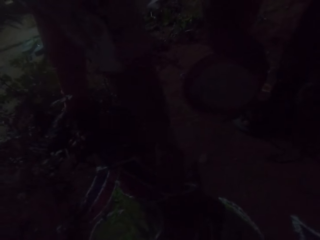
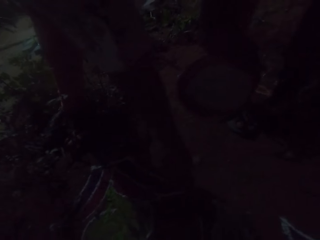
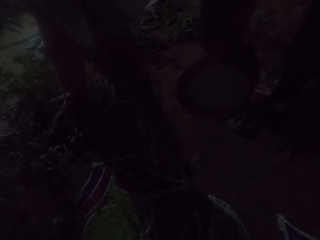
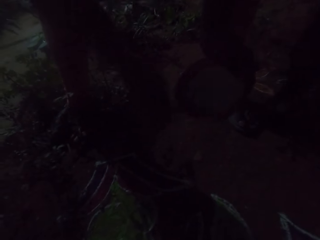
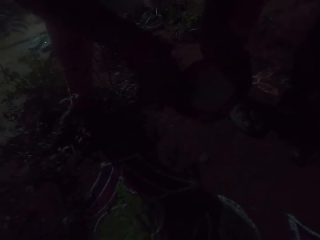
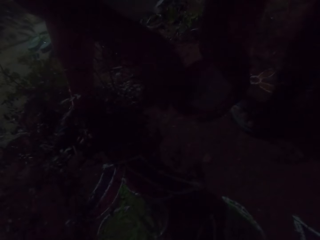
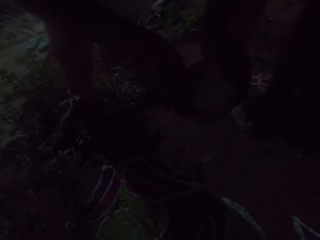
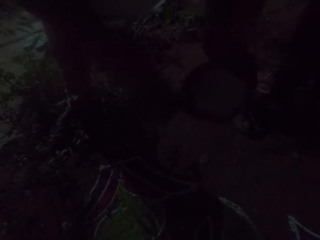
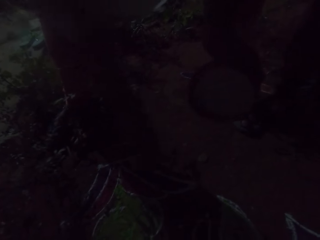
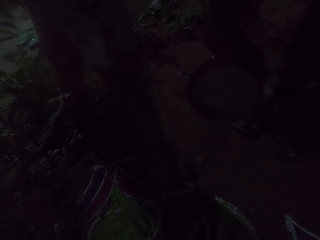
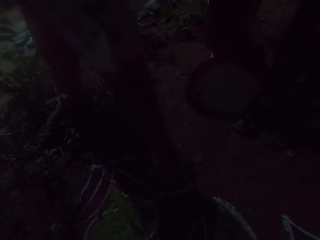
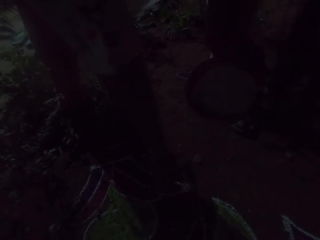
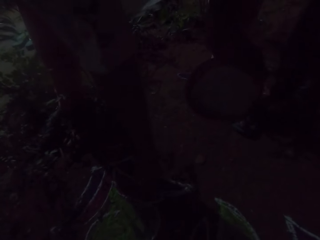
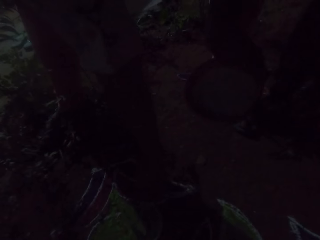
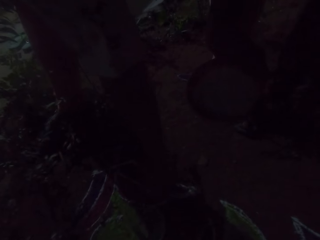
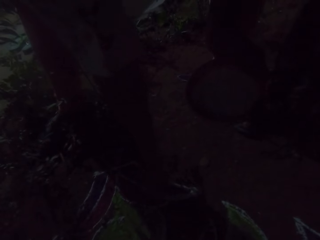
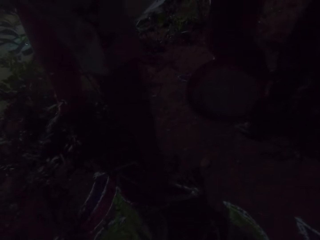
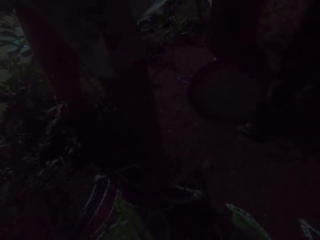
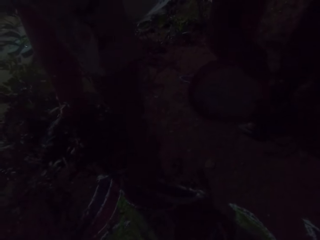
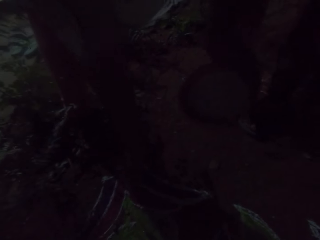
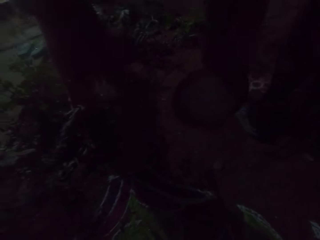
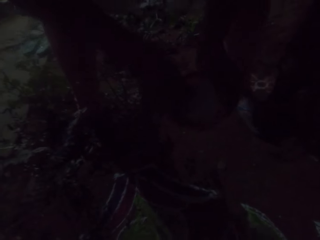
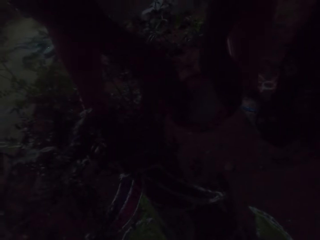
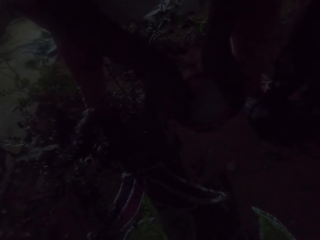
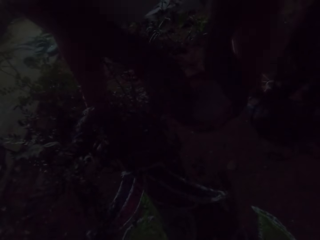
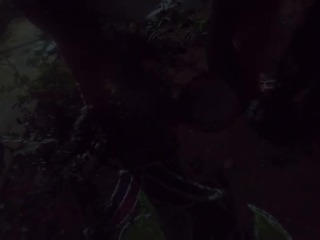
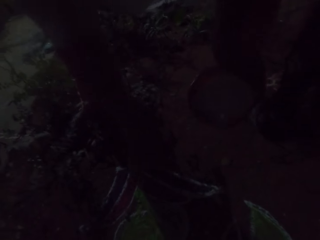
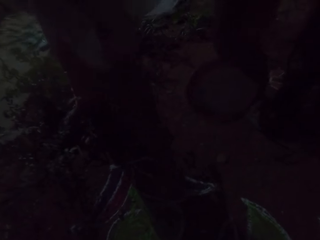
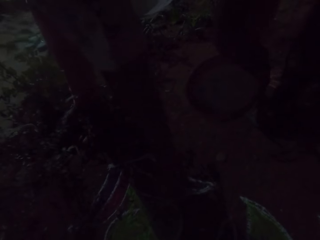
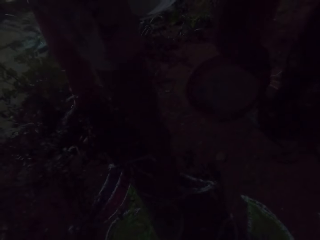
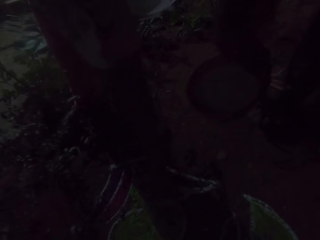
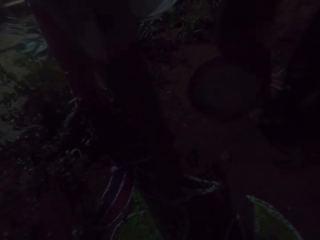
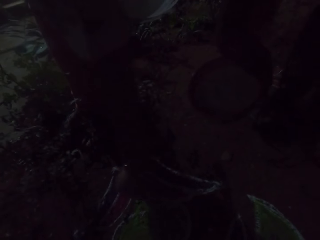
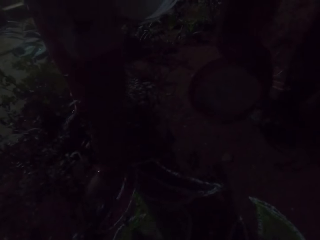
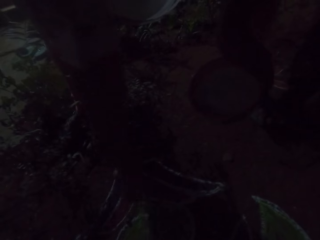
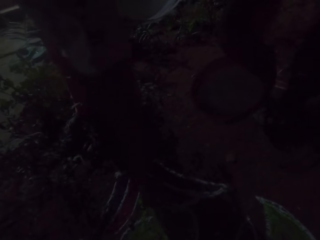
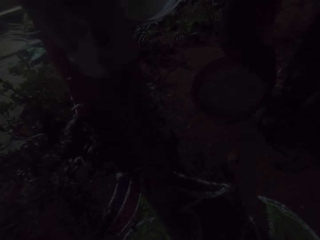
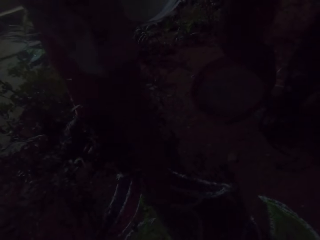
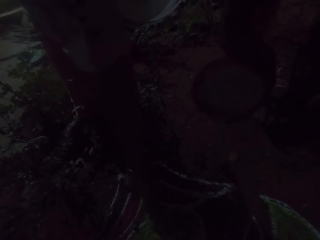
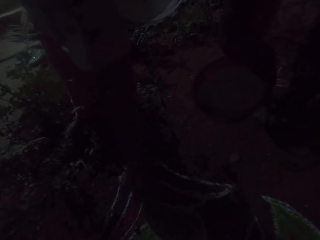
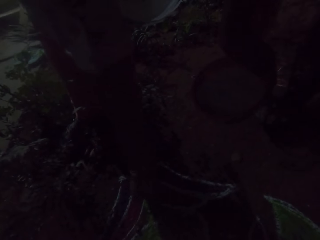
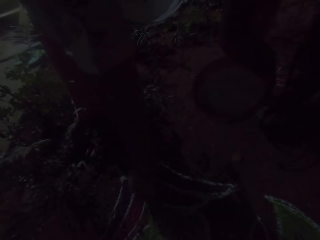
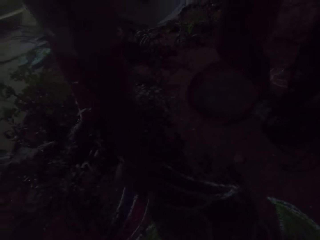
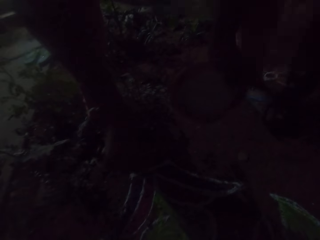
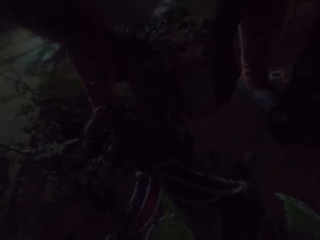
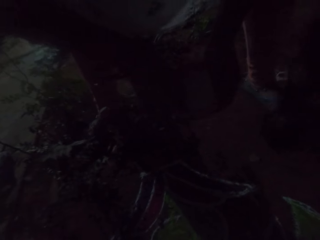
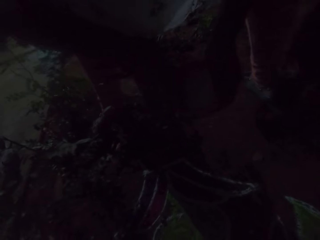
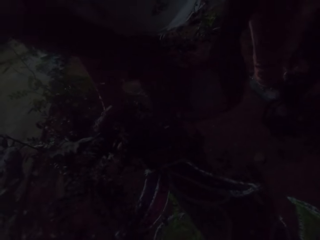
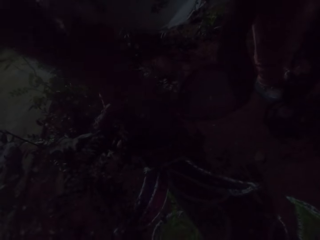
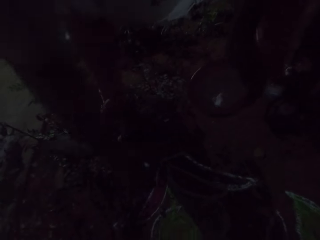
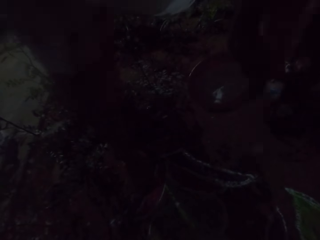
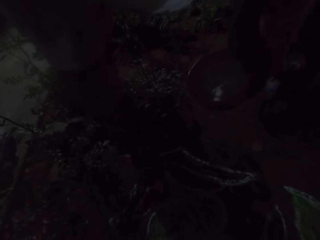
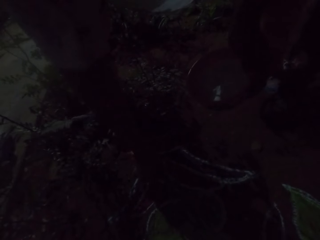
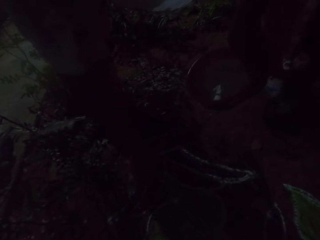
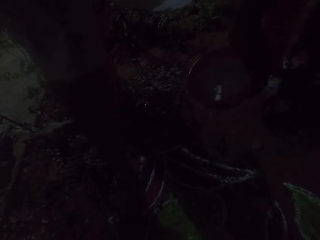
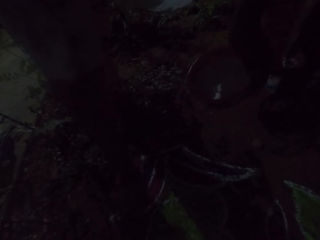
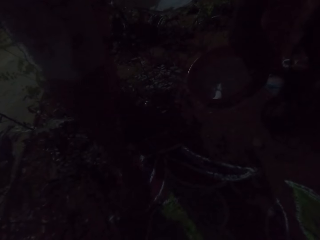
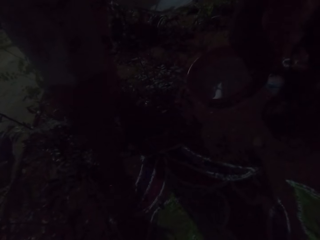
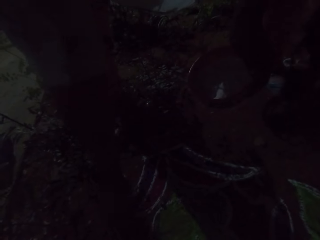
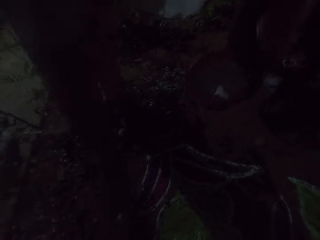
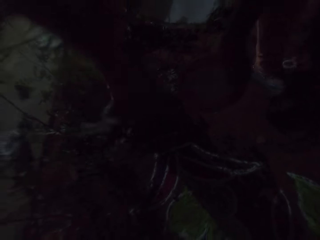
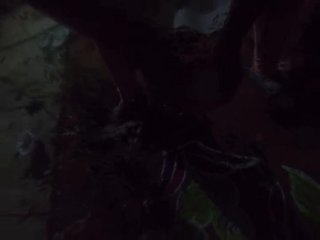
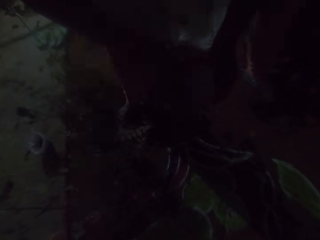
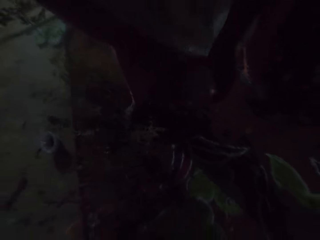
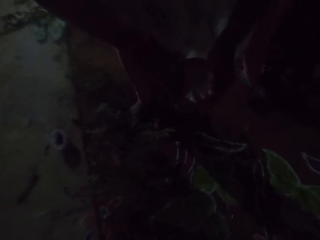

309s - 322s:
The camera wearer puts something in the container. She scoops powder from the bowl with her right hand. She applies some powder on the floor with her right hand. She puts something in the container. She scoops powder from the bowl with her right hand. She applies some powder on the floor with her right hand. She puts something in the container. She scoops powder from the bowl with her right hand. She puts something in the container. She applies some powder on the floor with her right hand. She scoops powder from the bowl with her right hand.

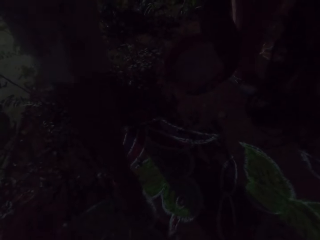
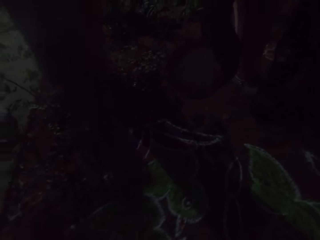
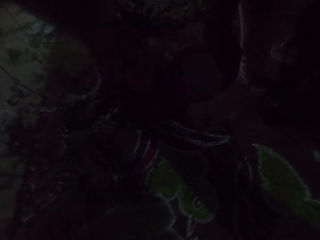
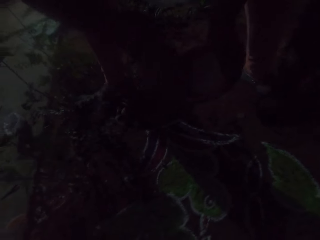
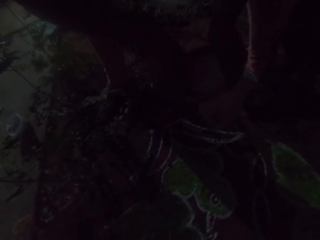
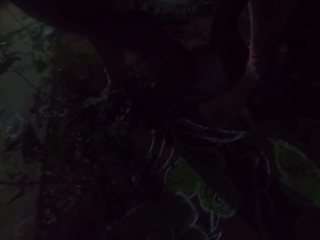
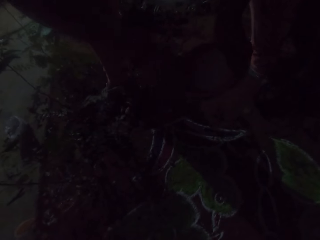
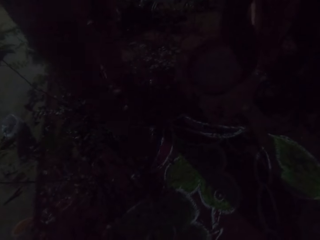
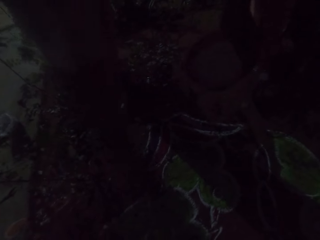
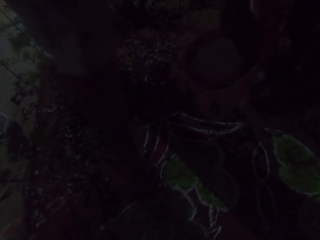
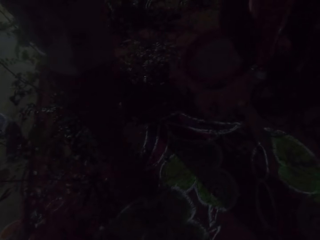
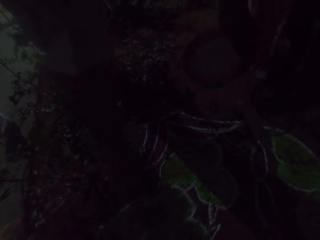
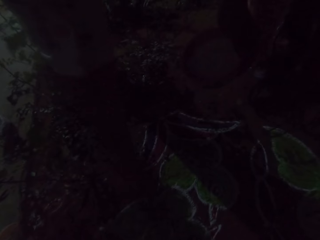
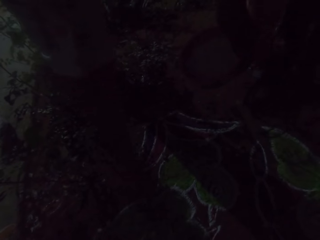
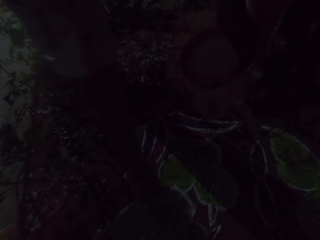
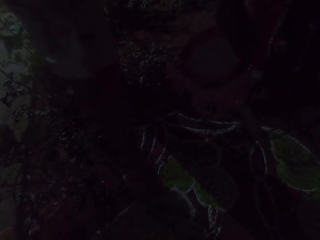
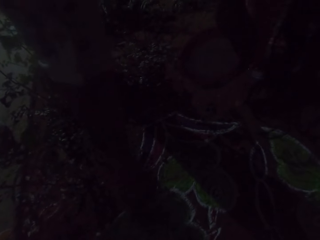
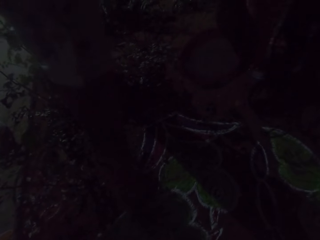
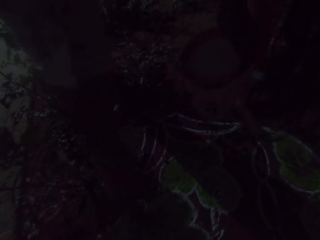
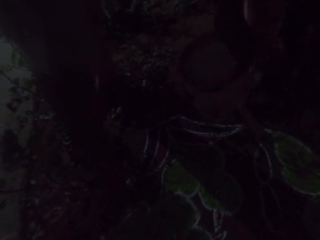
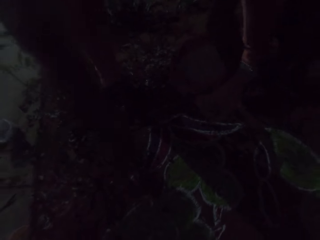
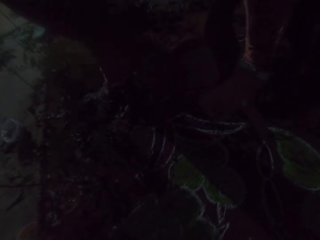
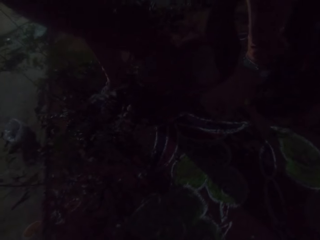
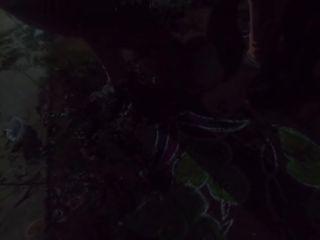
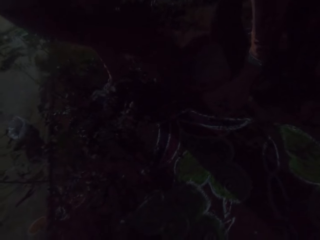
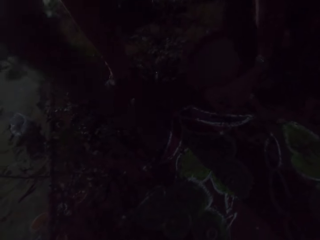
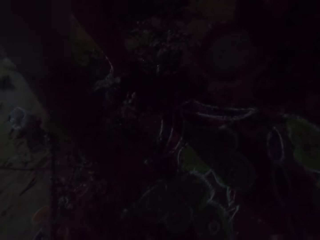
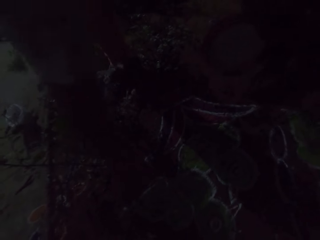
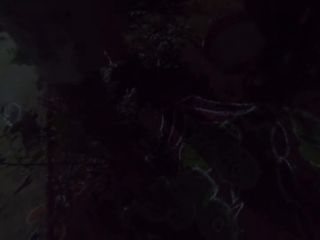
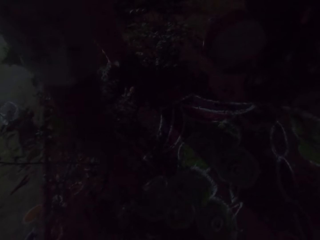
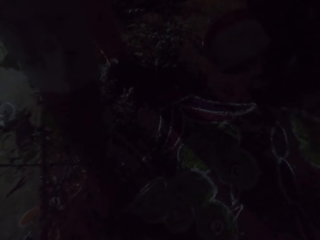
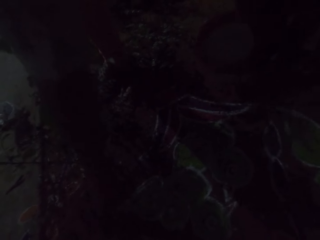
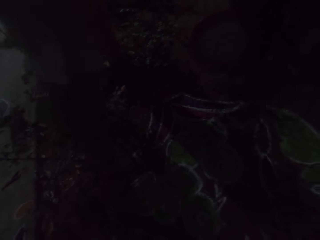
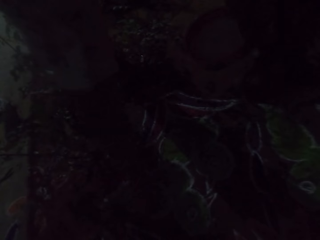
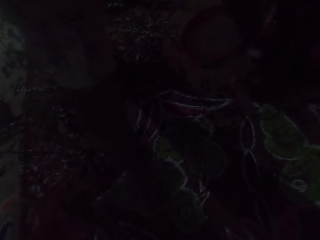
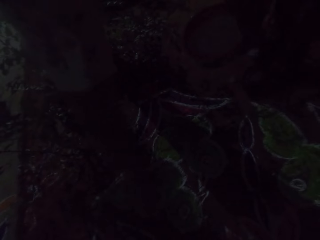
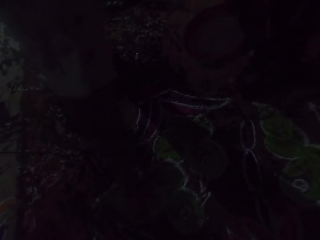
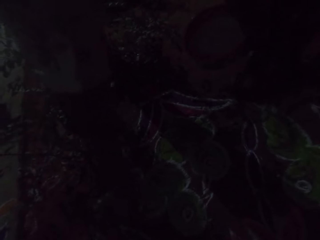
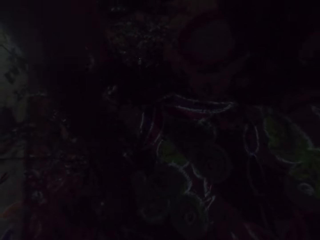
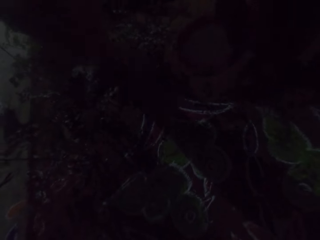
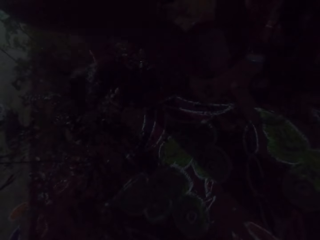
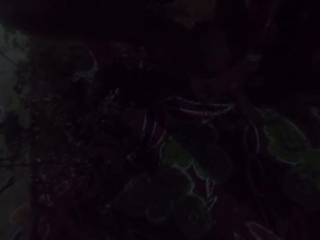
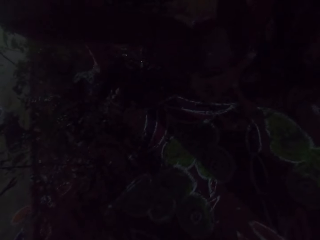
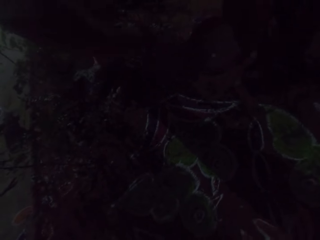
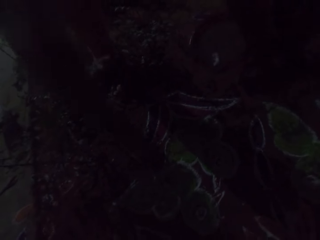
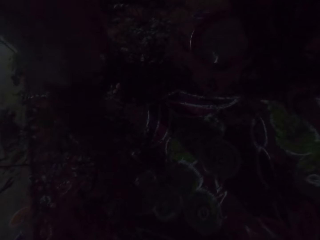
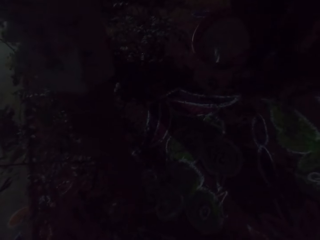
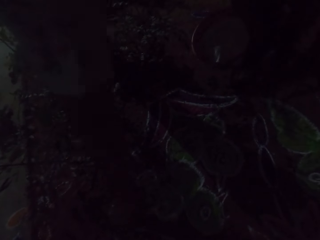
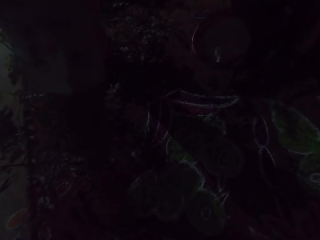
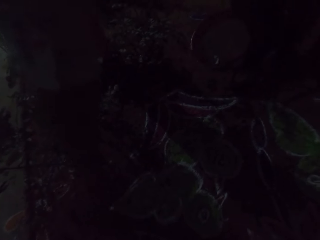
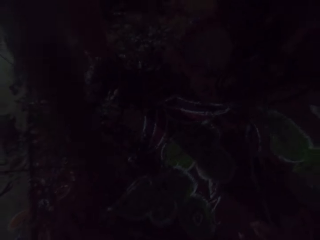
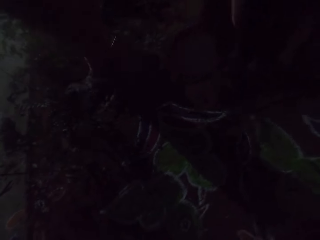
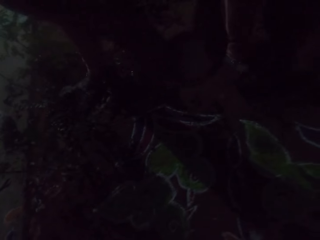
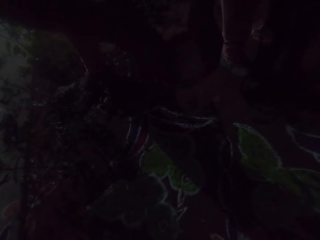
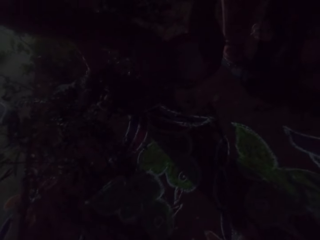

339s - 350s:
The camera wearer scoops powder from the bowl or container with her right hand. She applies some powder on the floor with her right hand. She puts something in the container. She scoops powder from the bowl with her right hand. She applies some powder on the floor with her right hand. She puts something in the container. She scoops powder from the bowl with her right hand. She applies some powder on the floor with her right hand. She puts something in the container. She scoops powder from the bowl with her right hand.
